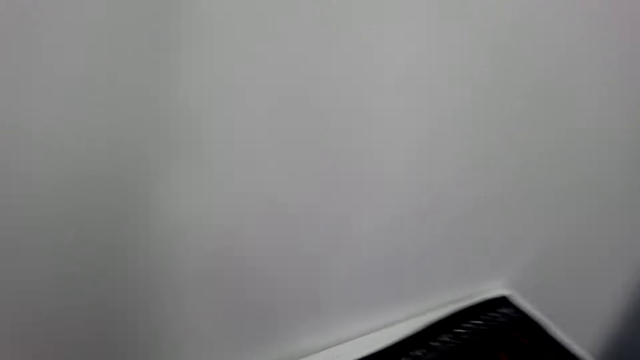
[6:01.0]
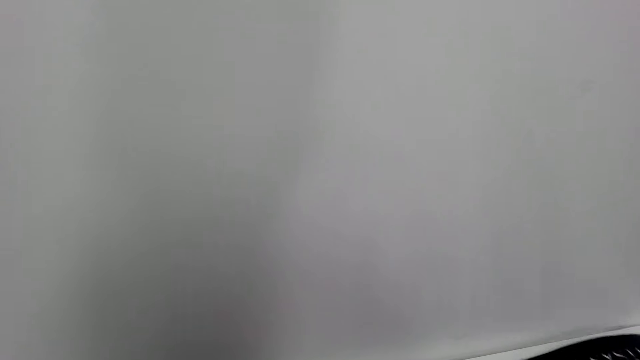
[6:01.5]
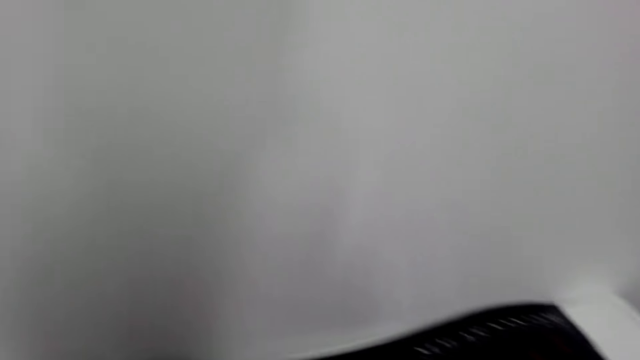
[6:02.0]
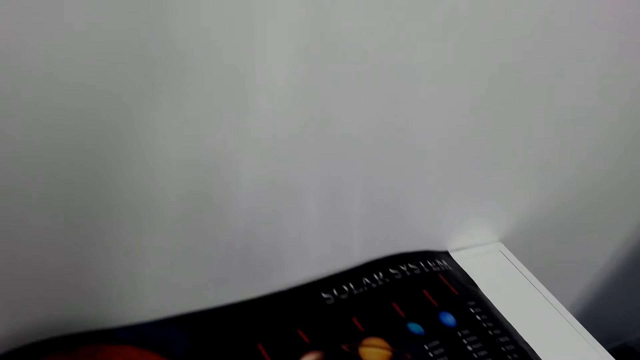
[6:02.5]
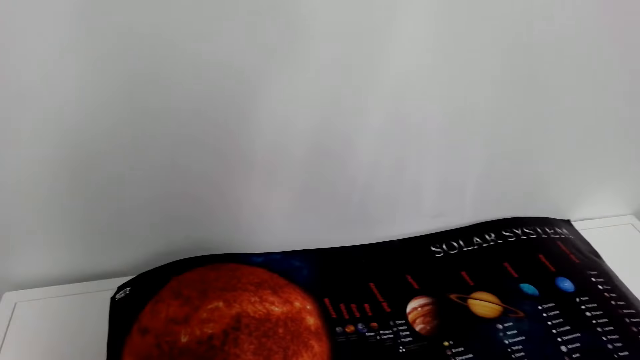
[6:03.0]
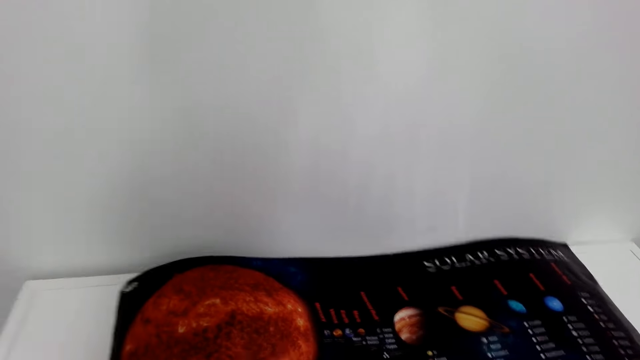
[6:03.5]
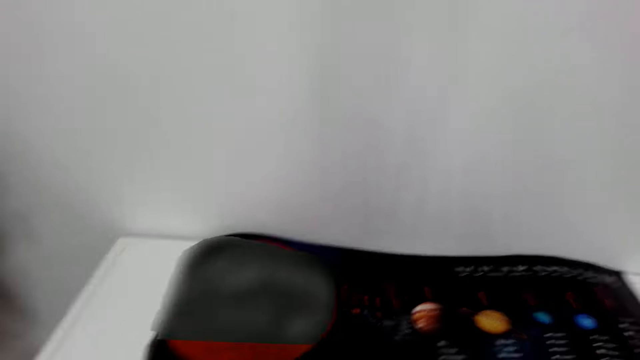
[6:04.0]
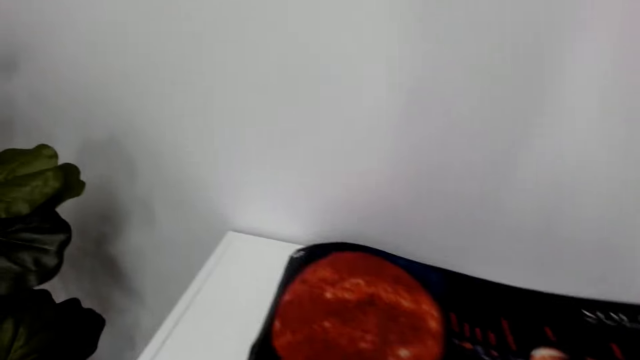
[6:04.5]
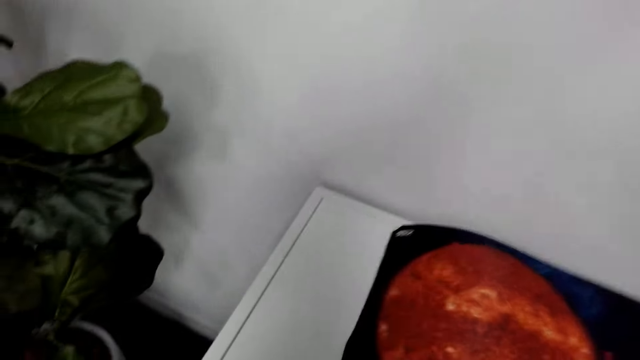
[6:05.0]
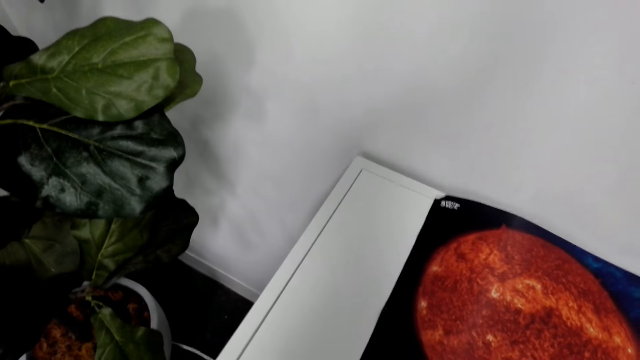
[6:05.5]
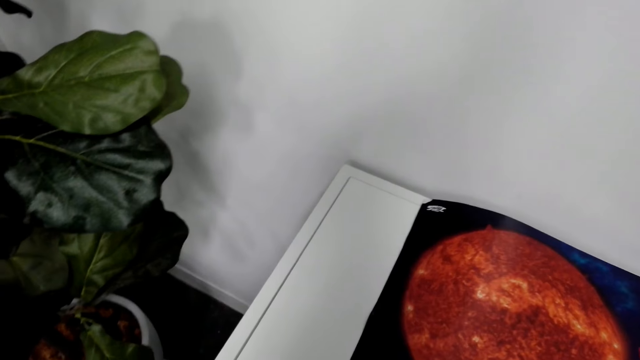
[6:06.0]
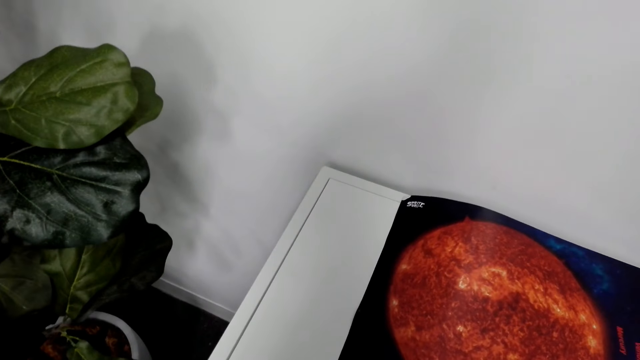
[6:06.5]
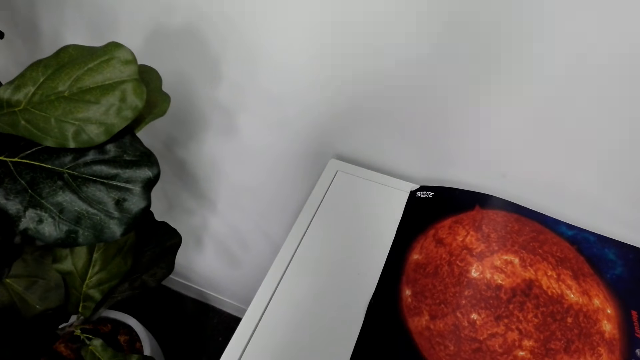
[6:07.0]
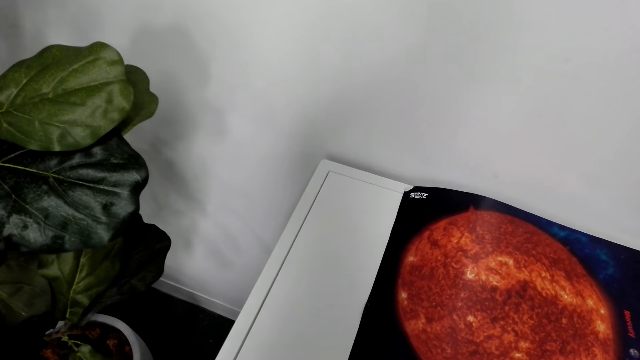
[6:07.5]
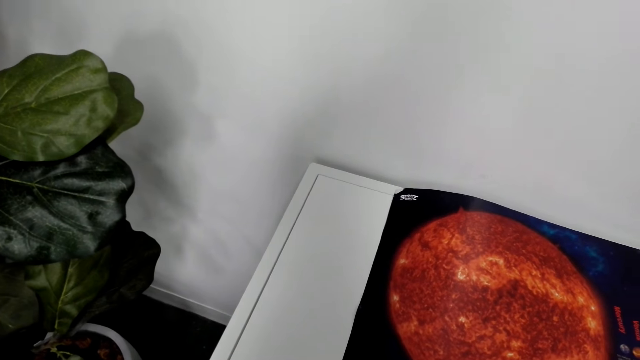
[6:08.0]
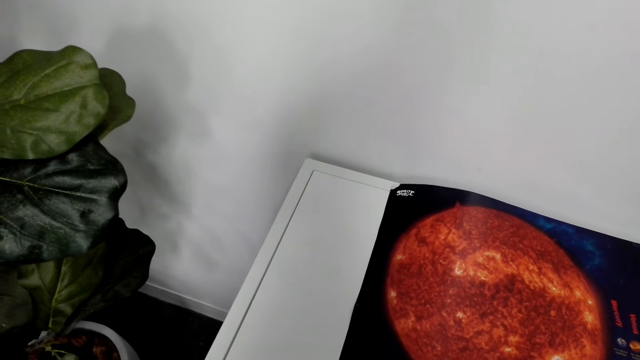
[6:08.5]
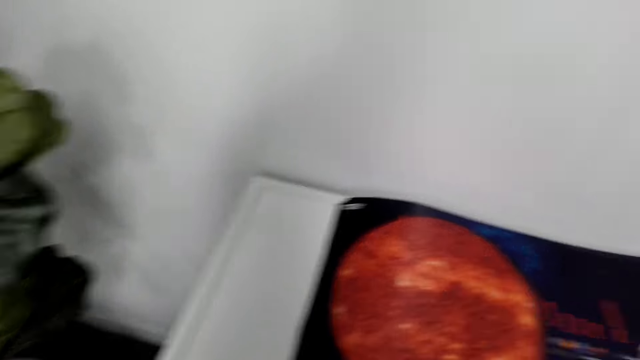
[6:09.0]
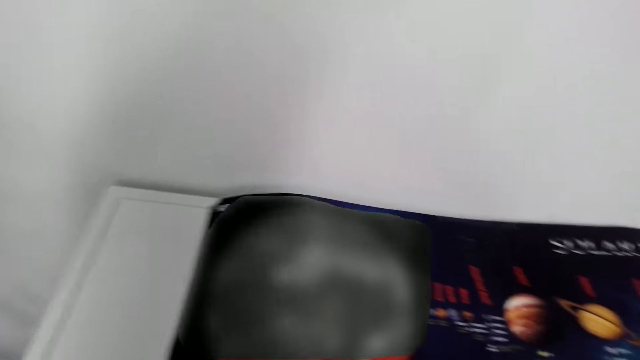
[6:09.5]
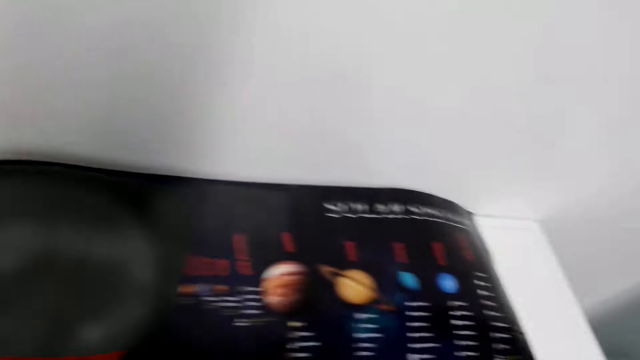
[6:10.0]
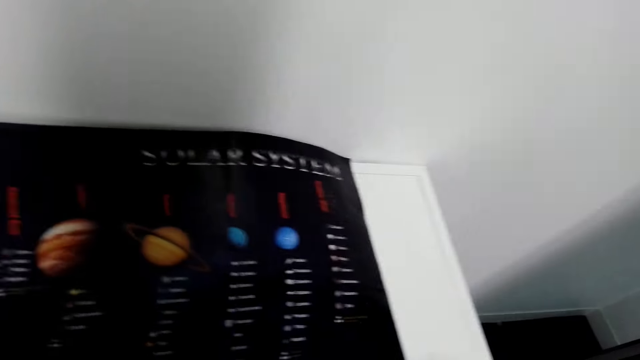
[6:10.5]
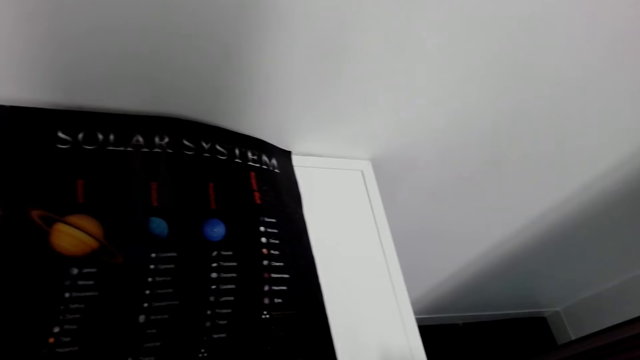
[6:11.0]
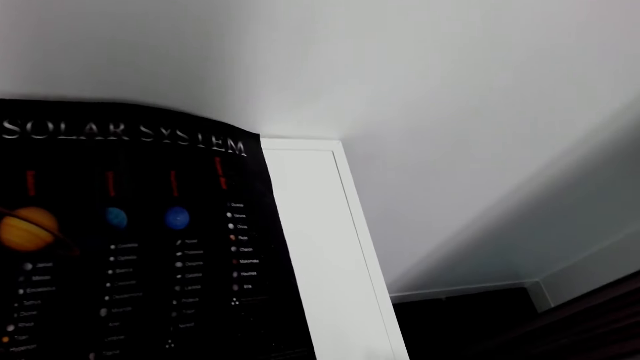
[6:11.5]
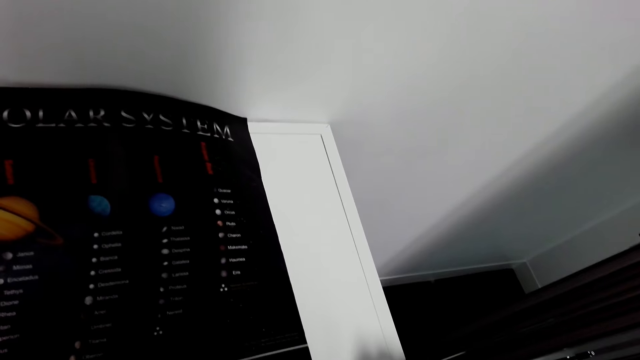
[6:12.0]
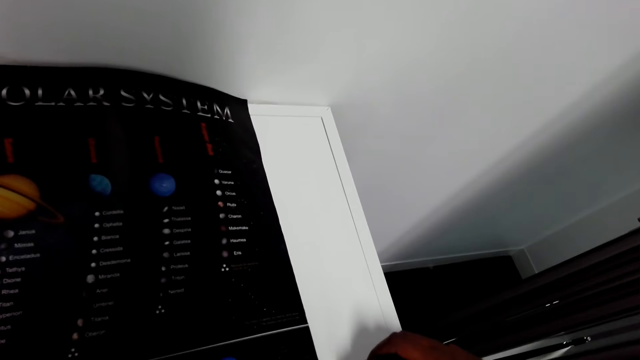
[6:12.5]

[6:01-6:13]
The camera wearer places a poster on the book shelves. They measure the art paper.

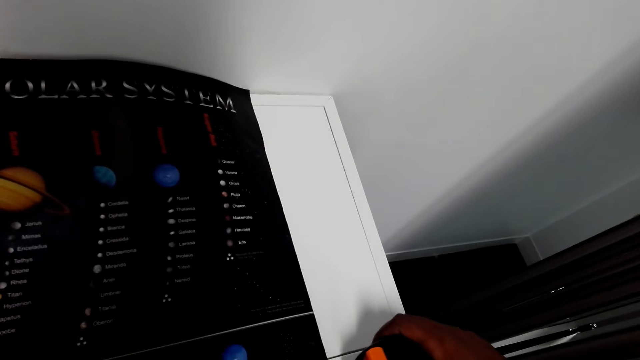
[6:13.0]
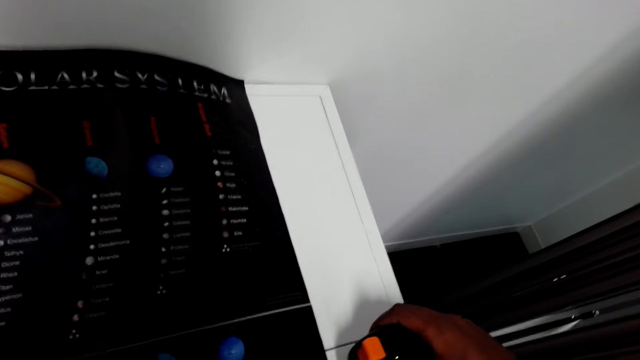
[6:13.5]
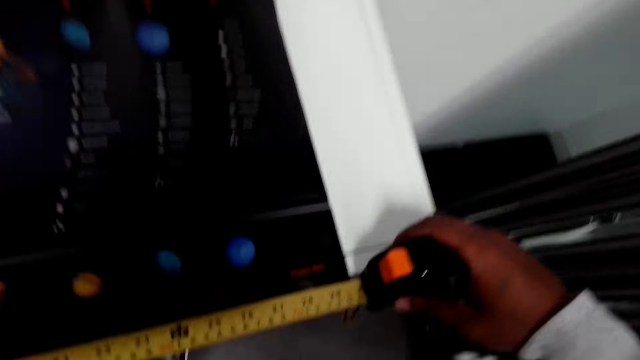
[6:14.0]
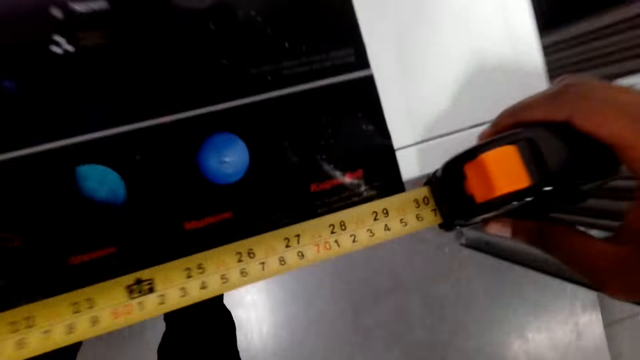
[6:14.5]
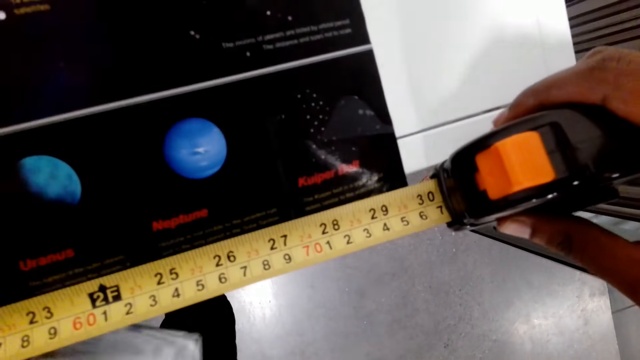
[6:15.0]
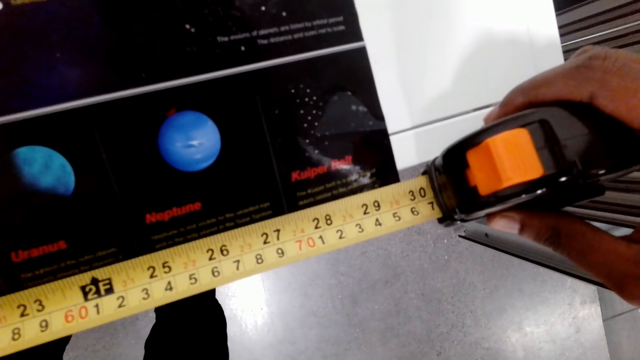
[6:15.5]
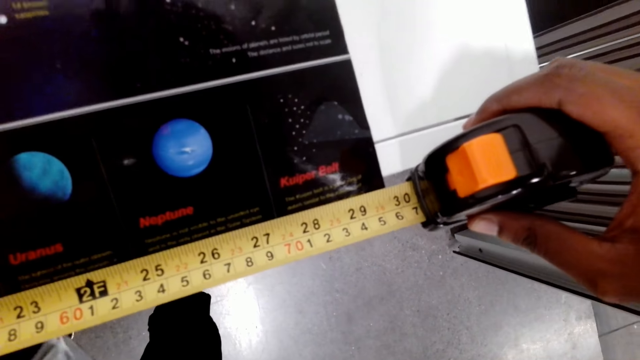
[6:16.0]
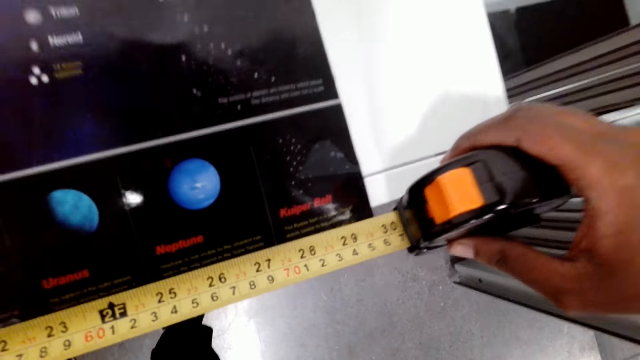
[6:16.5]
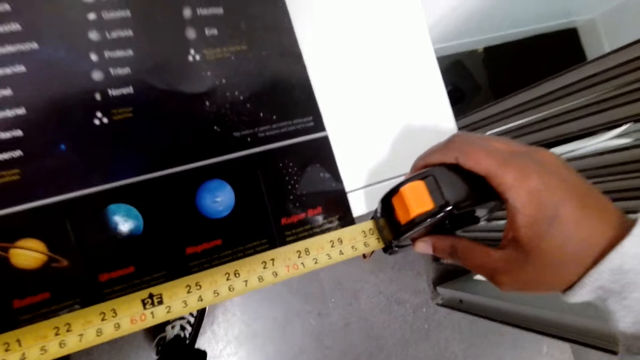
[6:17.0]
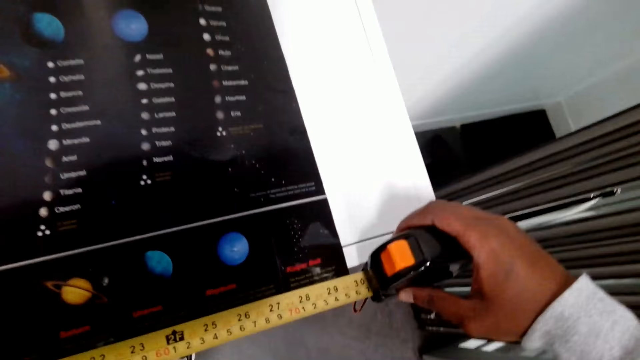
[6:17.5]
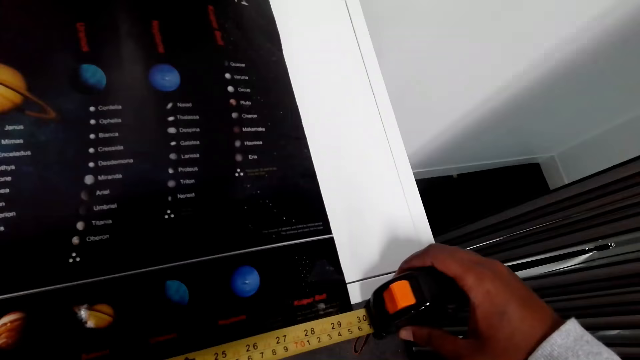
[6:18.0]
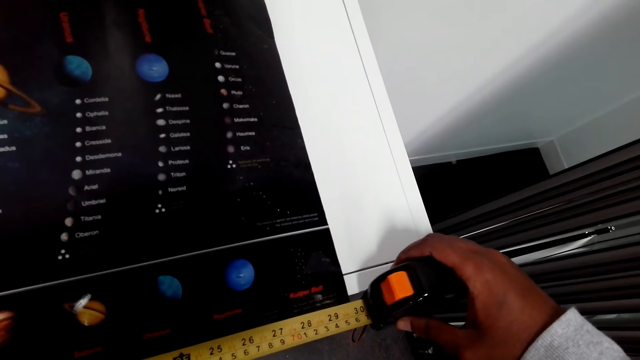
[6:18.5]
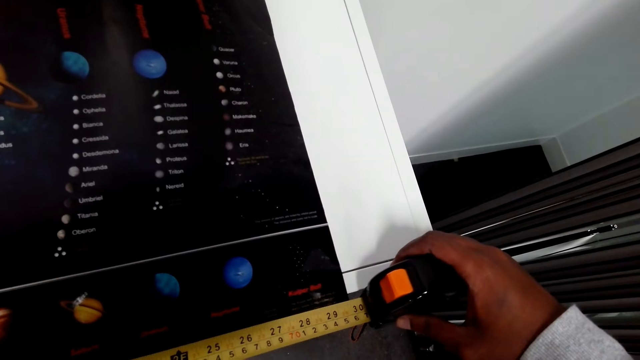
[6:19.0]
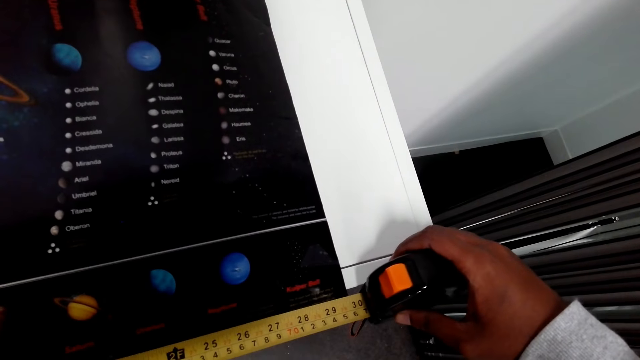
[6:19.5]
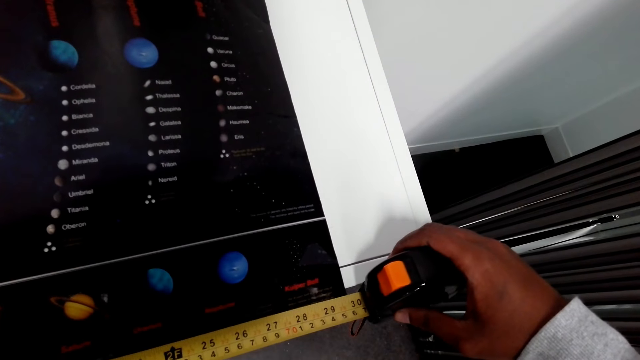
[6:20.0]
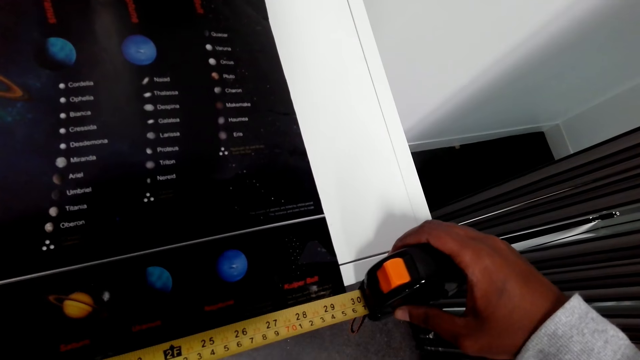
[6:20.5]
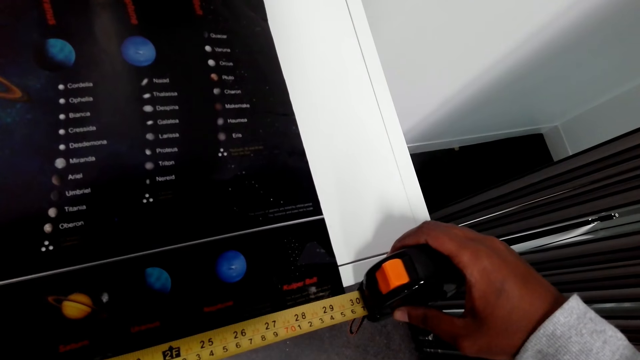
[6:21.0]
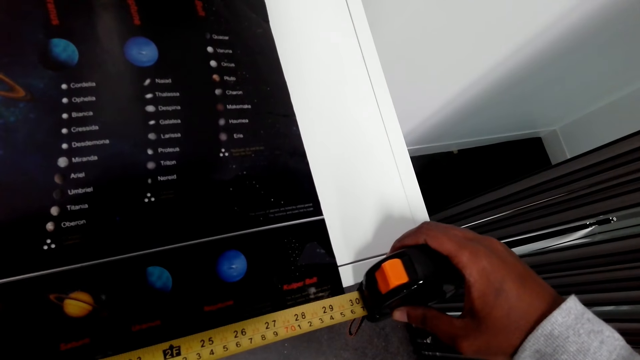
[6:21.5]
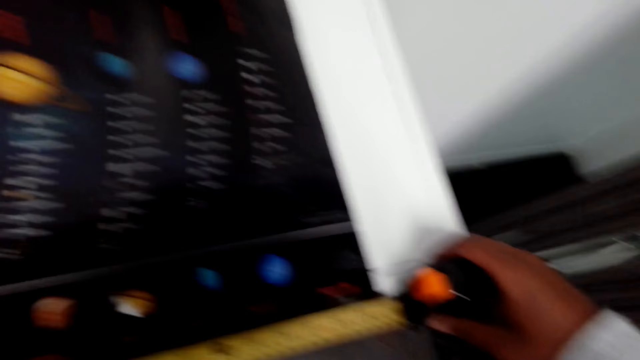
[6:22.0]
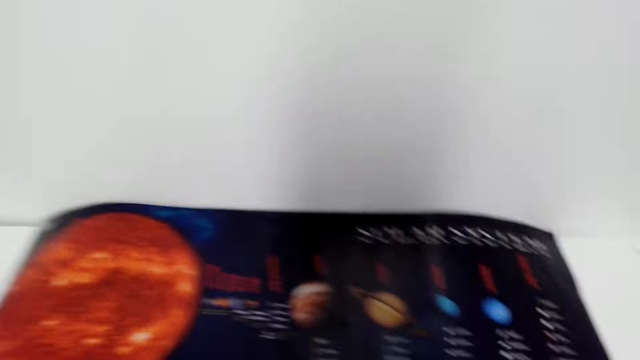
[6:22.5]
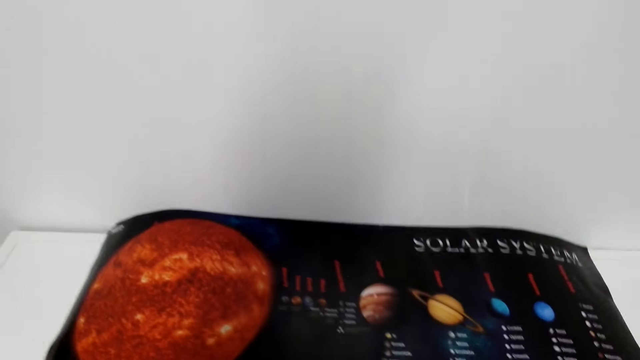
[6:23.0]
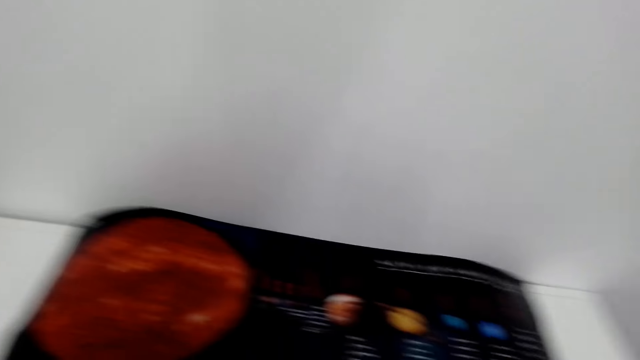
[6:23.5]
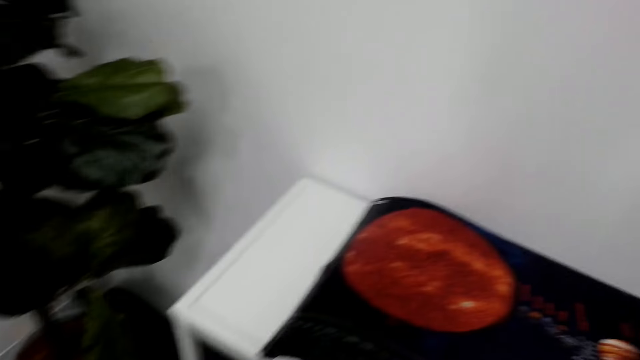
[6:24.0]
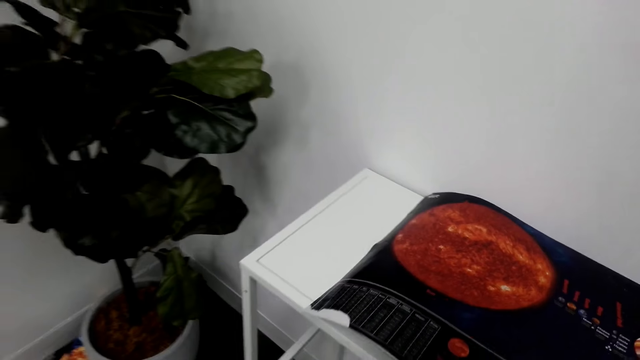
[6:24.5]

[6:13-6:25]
The camera wearer measures the poster's length.
